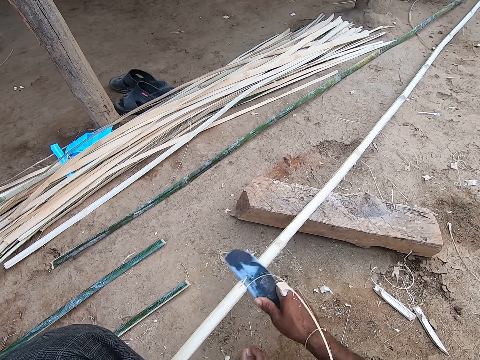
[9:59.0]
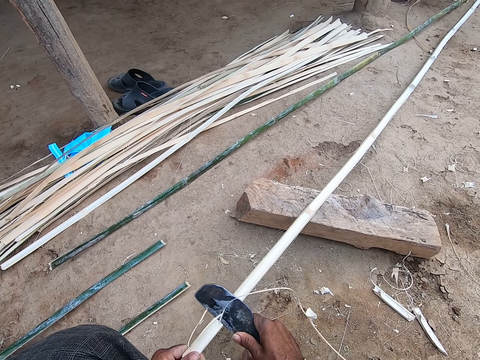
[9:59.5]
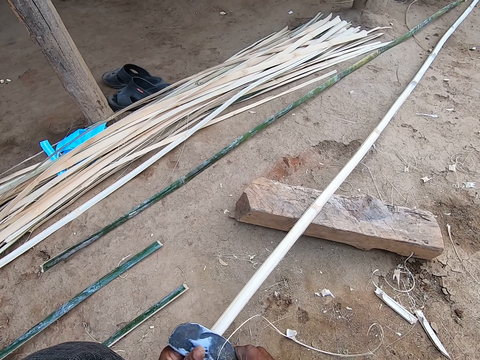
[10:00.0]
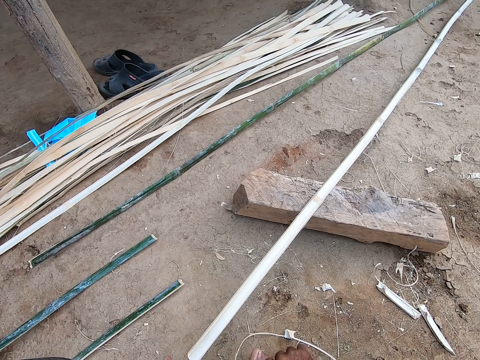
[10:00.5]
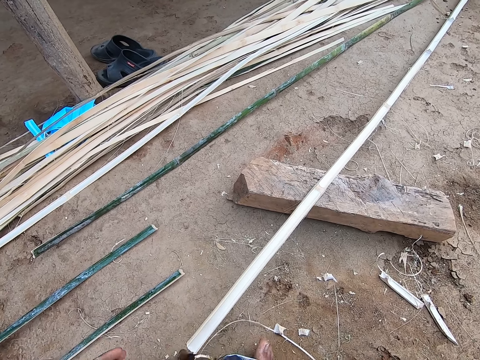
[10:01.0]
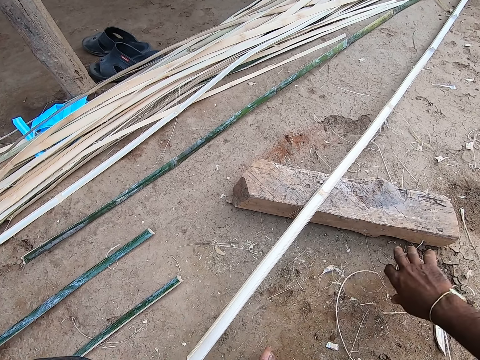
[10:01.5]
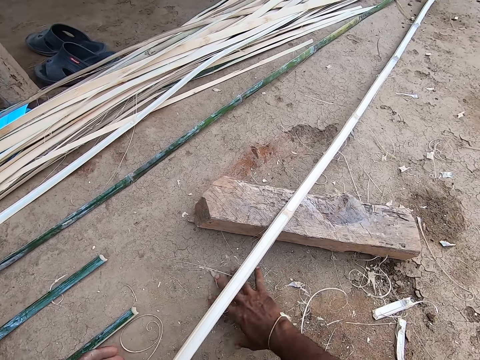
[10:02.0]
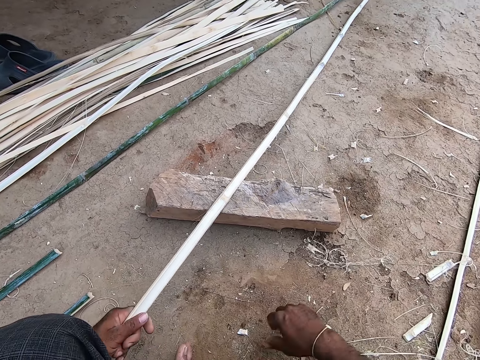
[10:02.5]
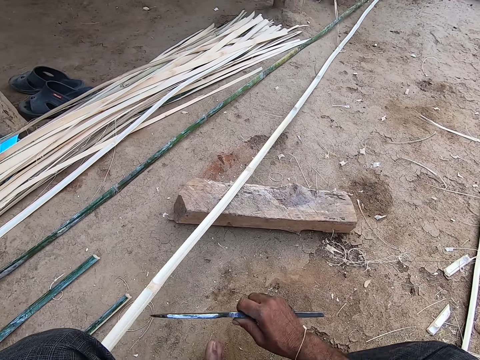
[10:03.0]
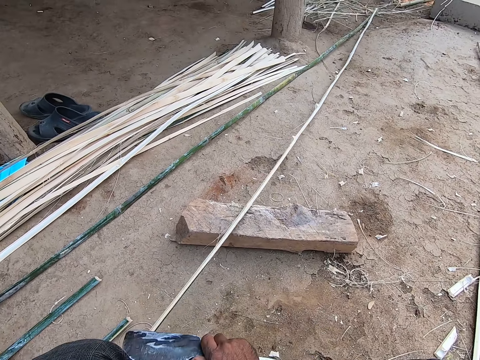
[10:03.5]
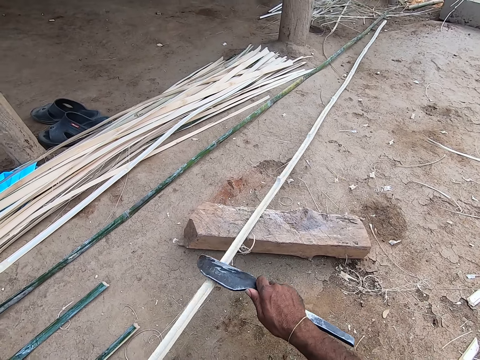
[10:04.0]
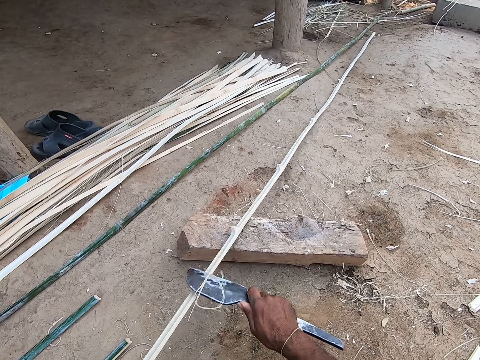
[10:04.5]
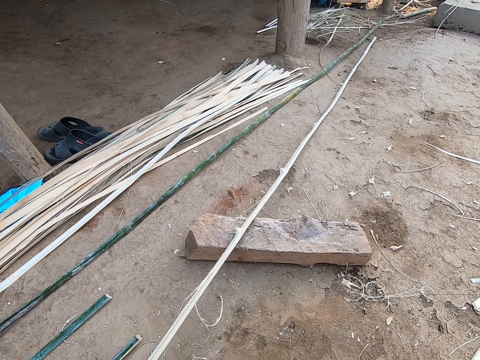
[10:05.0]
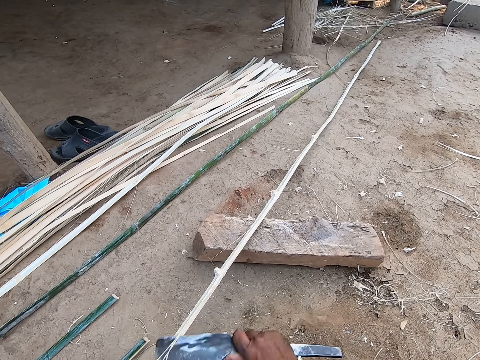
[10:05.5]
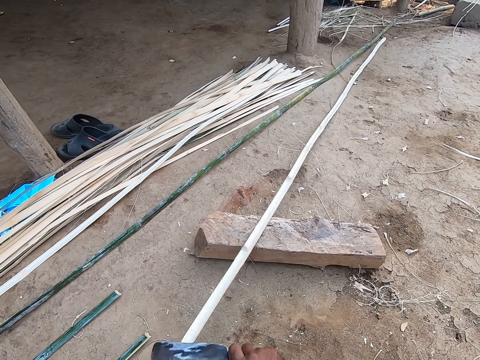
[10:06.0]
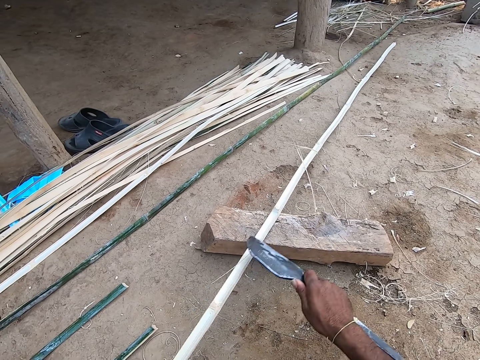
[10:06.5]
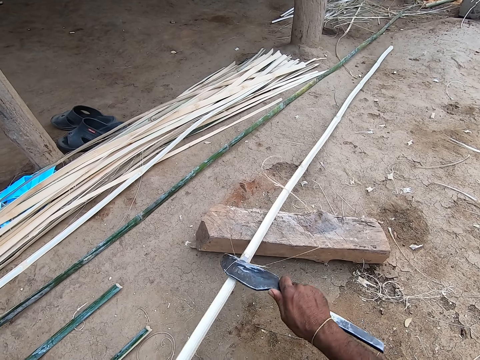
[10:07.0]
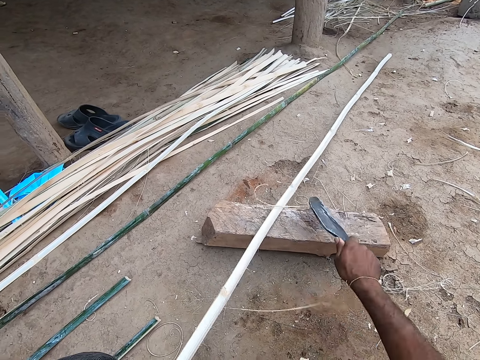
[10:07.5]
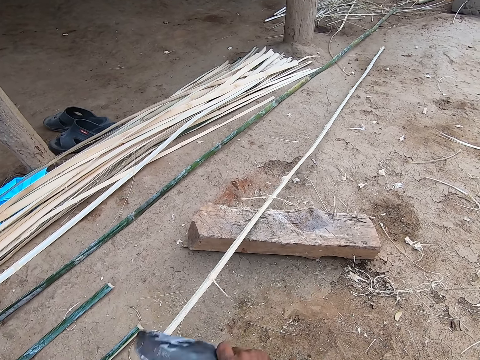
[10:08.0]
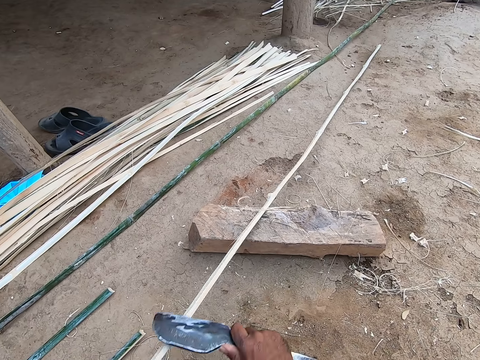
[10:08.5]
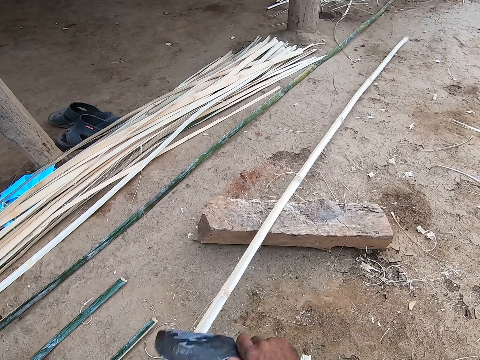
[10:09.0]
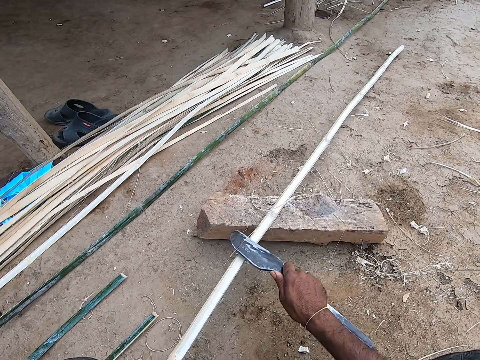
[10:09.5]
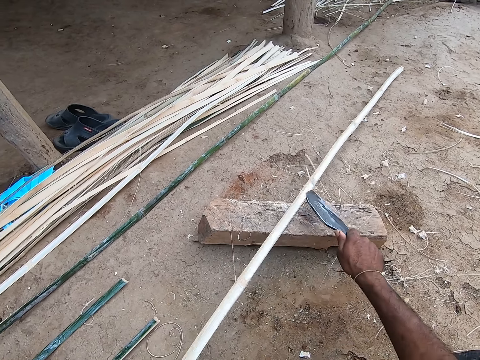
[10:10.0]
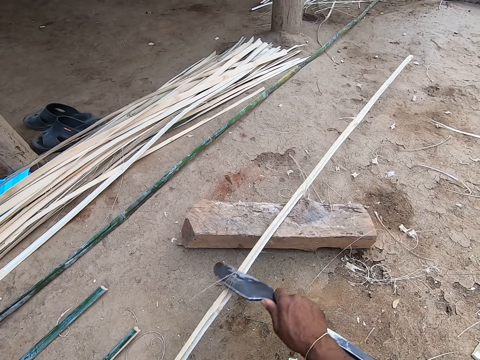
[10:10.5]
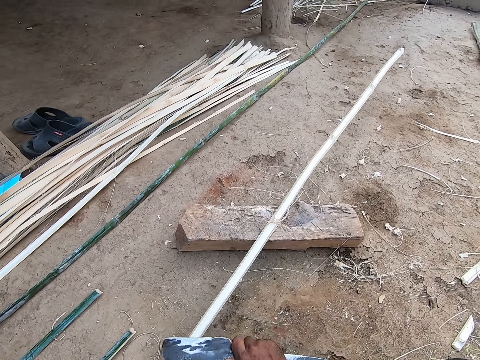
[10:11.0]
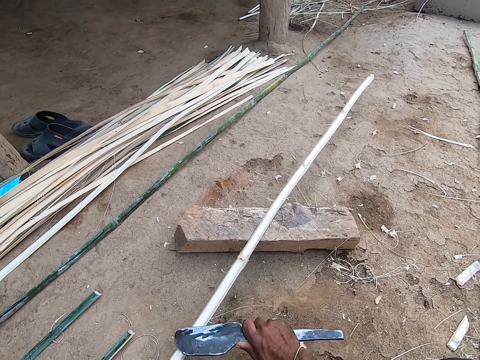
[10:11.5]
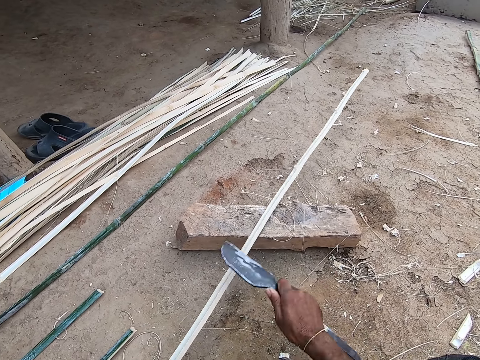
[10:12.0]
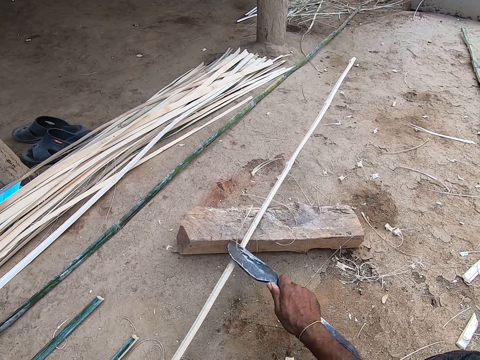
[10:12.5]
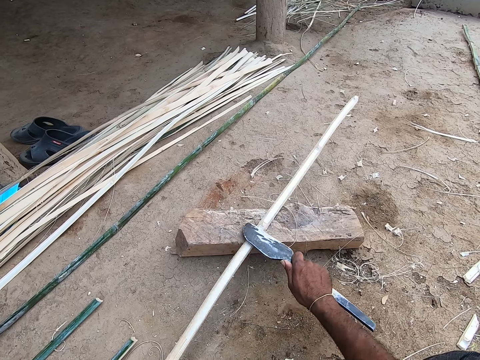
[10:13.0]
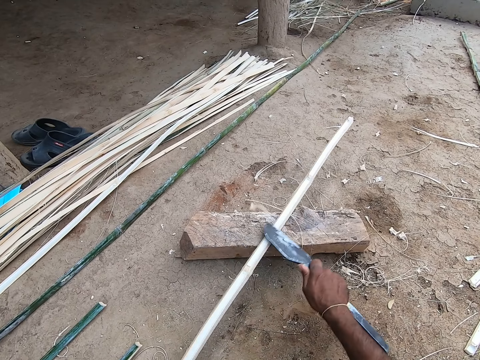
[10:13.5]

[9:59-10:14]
The camera wearer moves bamboo strands on the floor with his right hand. He moves the bamboo stick on the wood on the floor with his left hand. He holds the sickle with his right hand. He scrapes the bamboo stick with the sickle in his right hand.

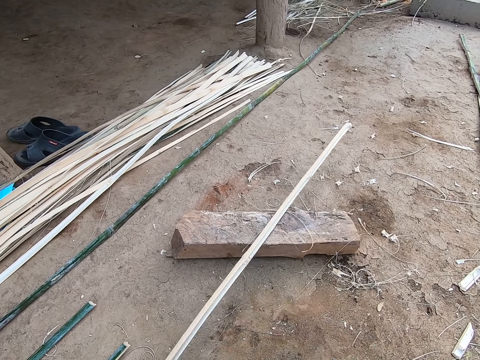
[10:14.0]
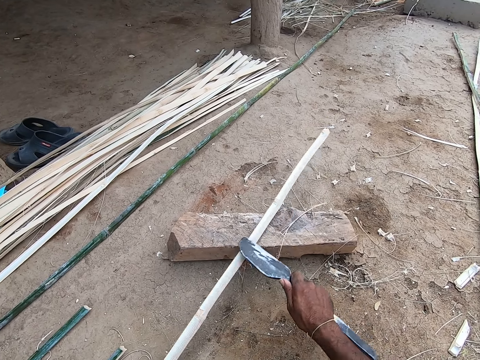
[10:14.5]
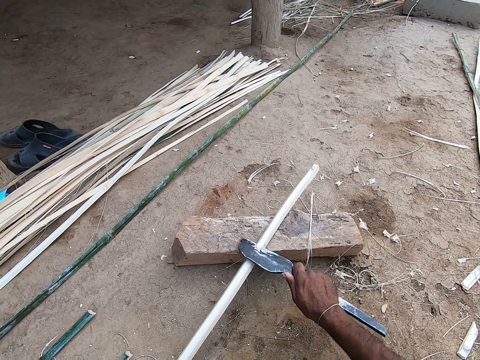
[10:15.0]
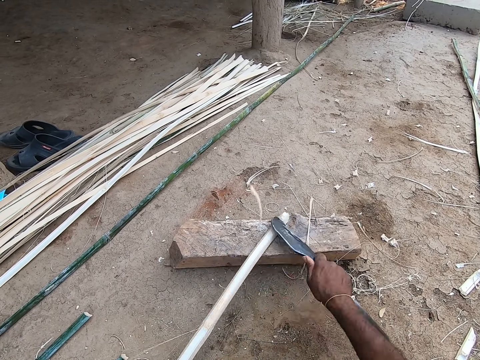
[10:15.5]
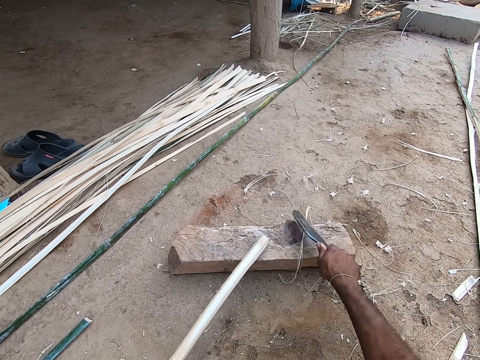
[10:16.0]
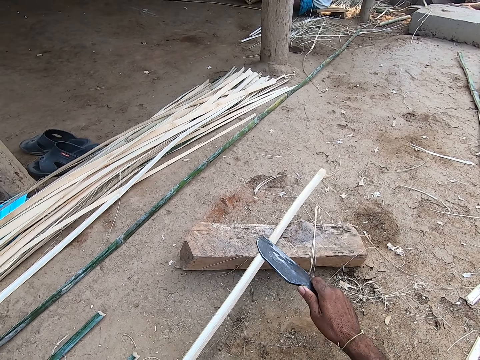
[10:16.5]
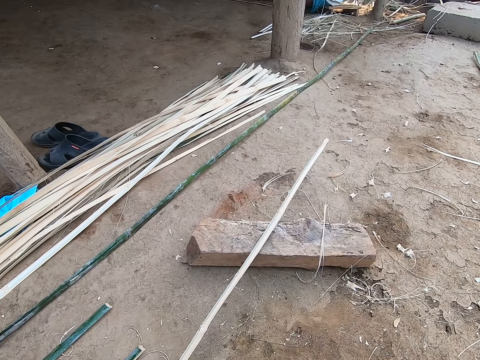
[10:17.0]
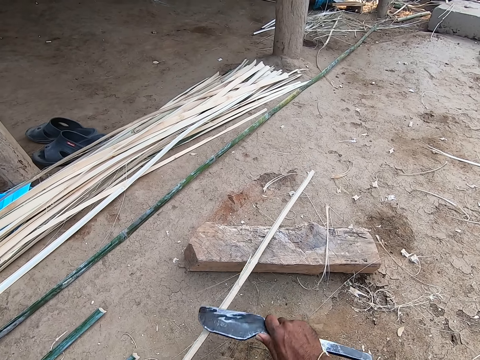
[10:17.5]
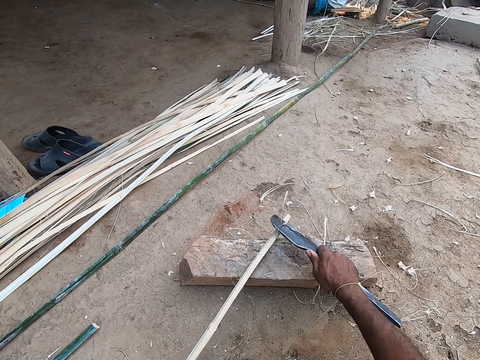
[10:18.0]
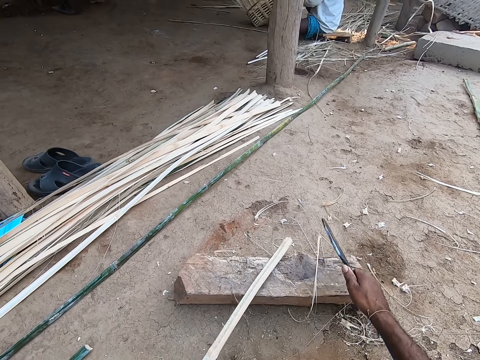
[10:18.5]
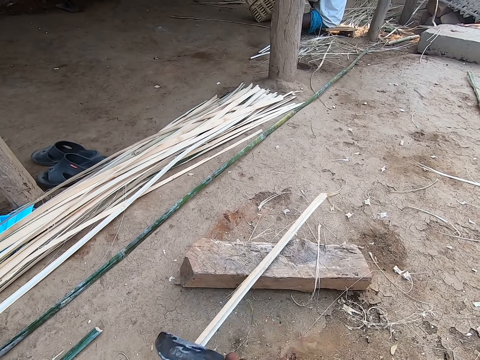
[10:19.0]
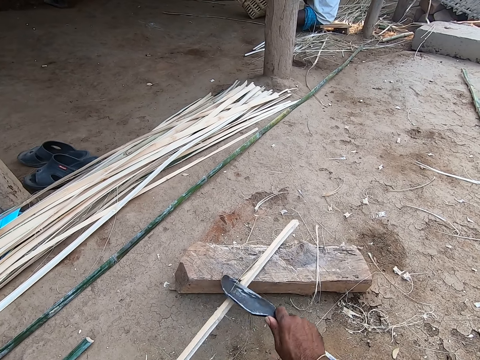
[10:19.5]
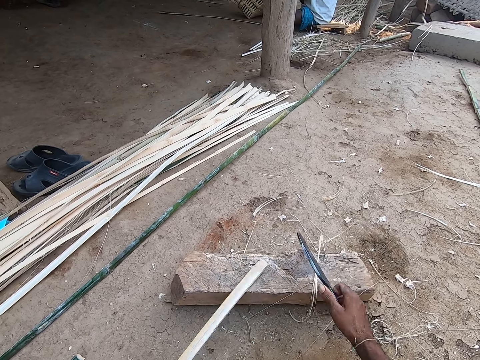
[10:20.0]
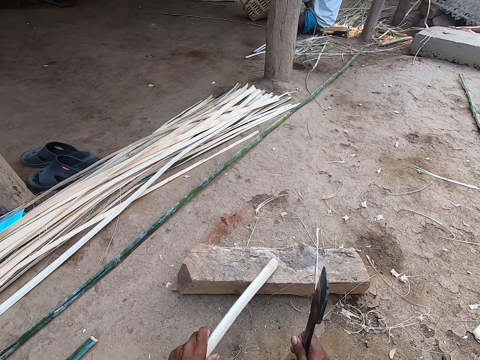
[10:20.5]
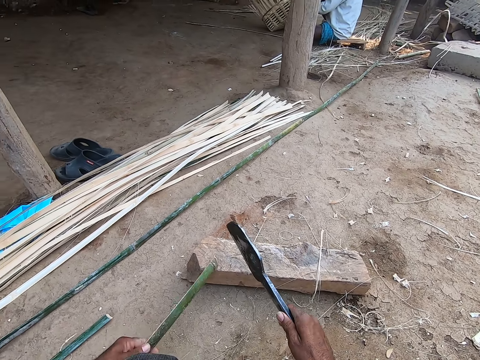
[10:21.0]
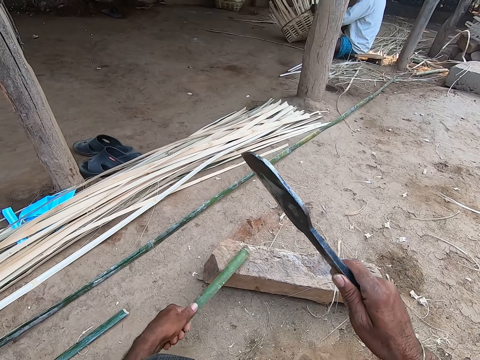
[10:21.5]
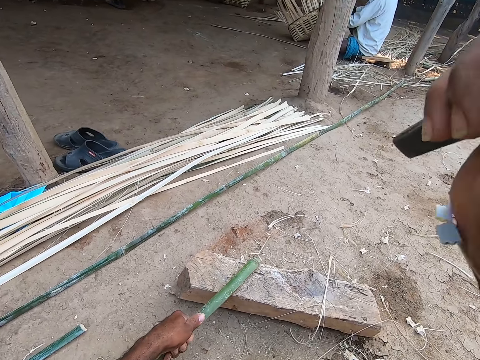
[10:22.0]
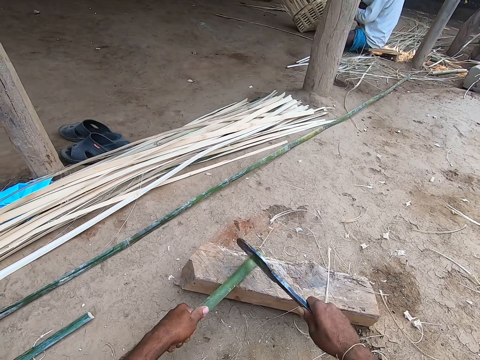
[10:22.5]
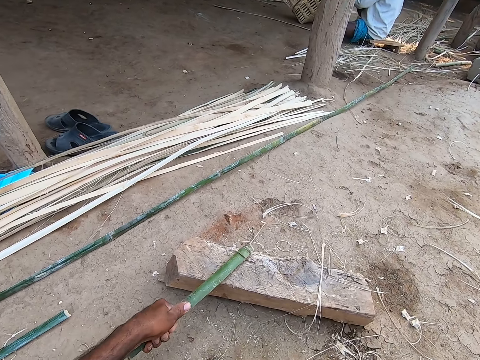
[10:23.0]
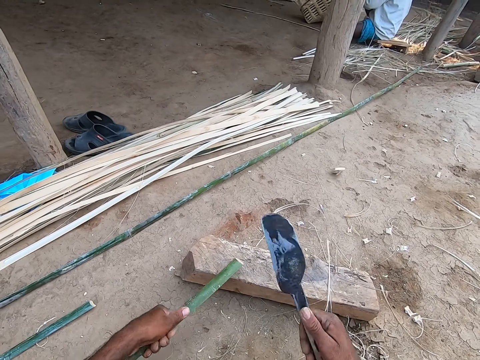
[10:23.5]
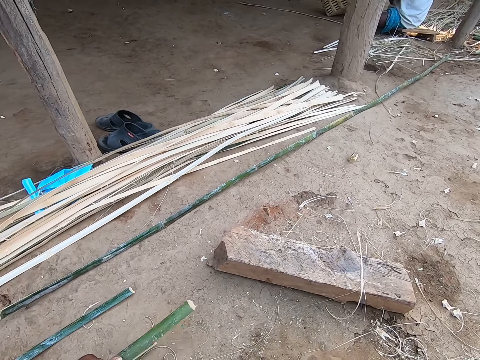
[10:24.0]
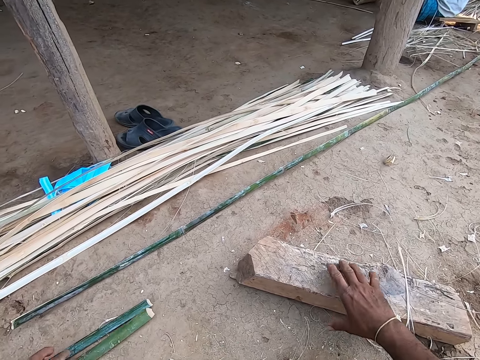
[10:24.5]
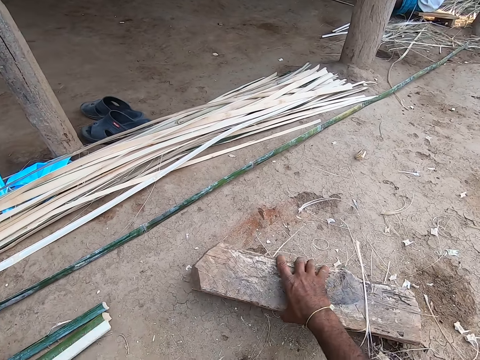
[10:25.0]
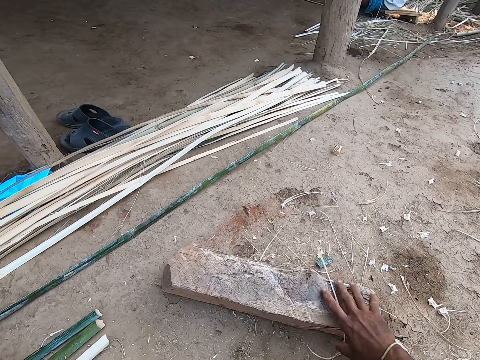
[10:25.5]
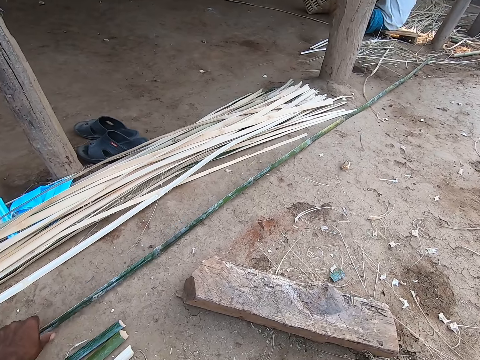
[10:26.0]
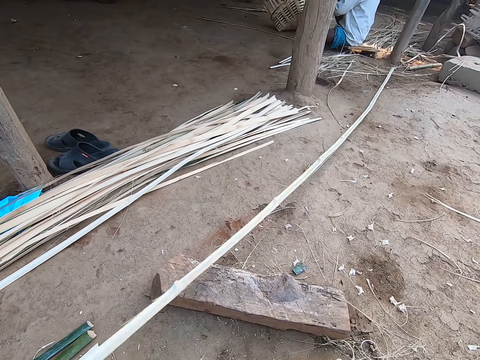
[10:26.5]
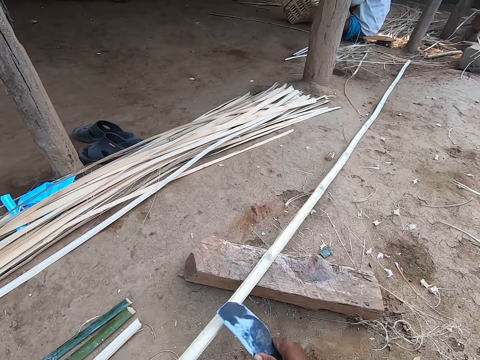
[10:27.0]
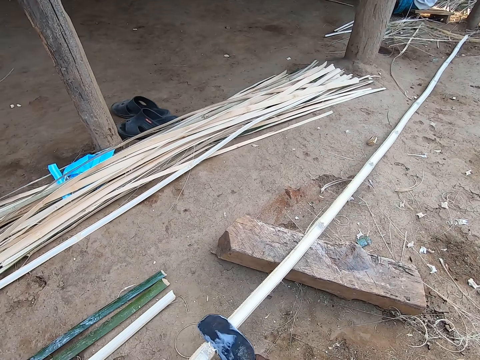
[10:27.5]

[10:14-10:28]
The camera wearer holds a chisel or sickle with the right hand. He lifts the chisel with the right hand. He cuts the bamboo stick with the sickle in his right hand. He drops the bamboo stick on the floor with his left hand. He moves the wood on the floor with his right hand. He removes some bamboo strands on the wood with his right hand. He picks up the bamboo stick from the floor with his left hand. He drops the bamboo stick on the wood on the floor with his left hand. He scrapes the bamboo stick with the sickle in his right hand. He holds the chisel with the right hand.
